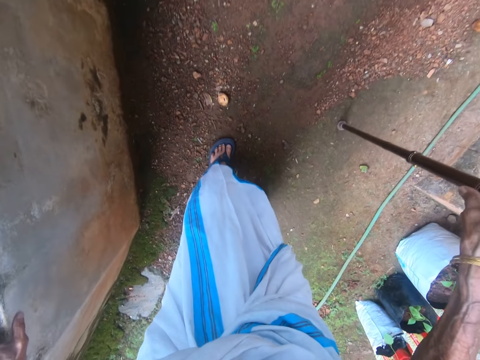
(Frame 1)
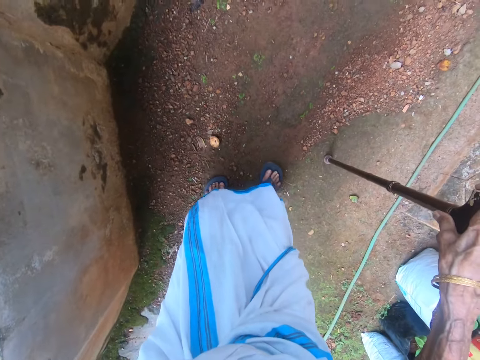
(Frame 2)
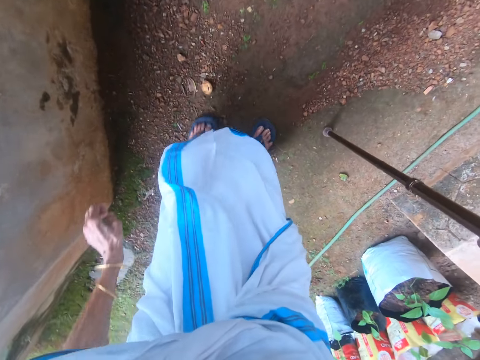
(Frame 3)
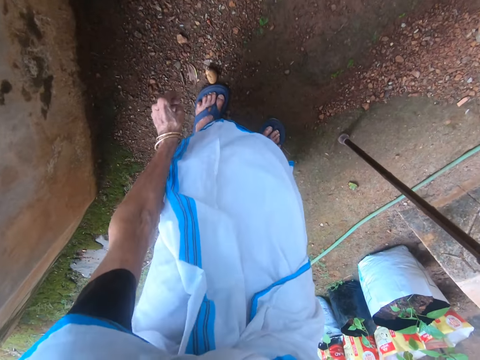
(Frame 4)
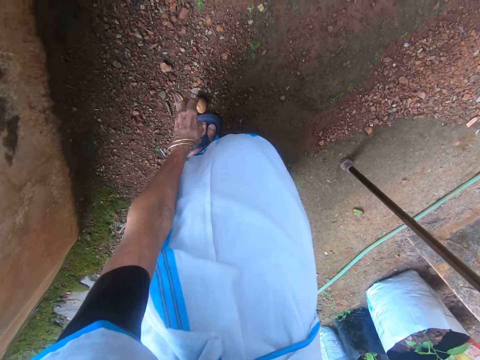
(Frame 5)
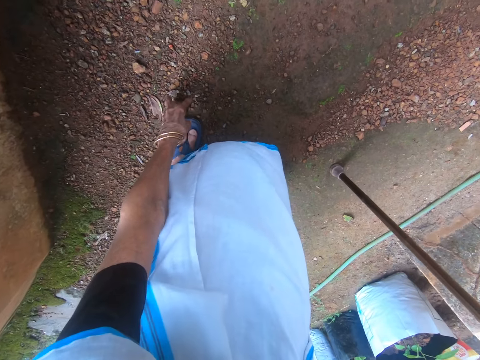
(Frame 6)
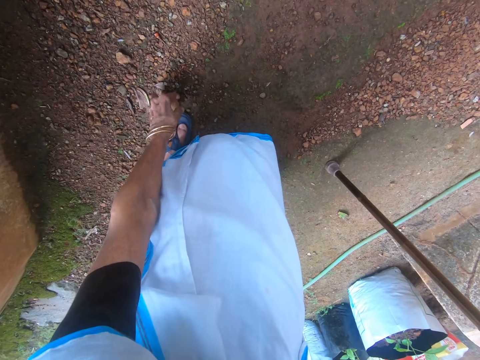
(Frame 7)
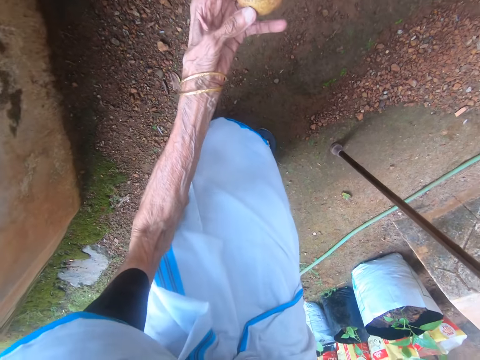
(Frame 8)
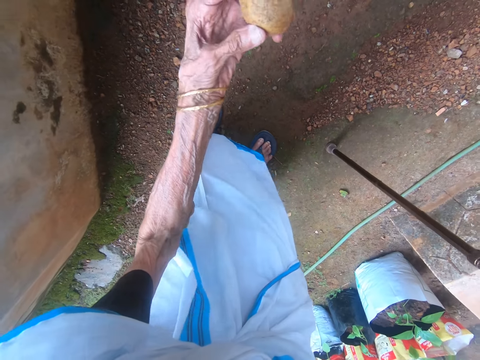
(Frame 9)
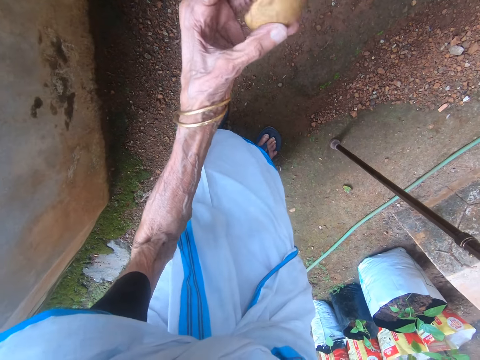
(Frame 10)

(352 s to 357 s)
The camera wearer walks around. They pick up a seed or stone on the ground.

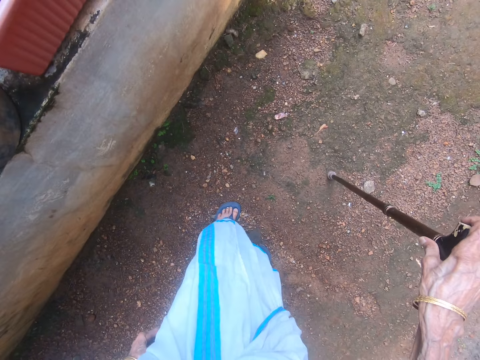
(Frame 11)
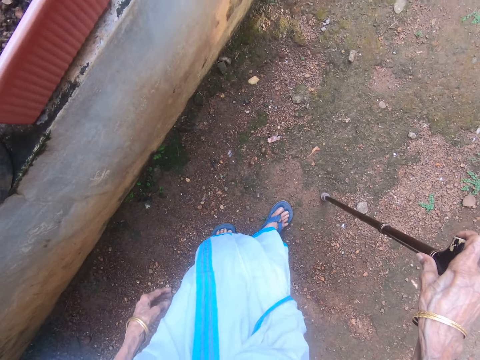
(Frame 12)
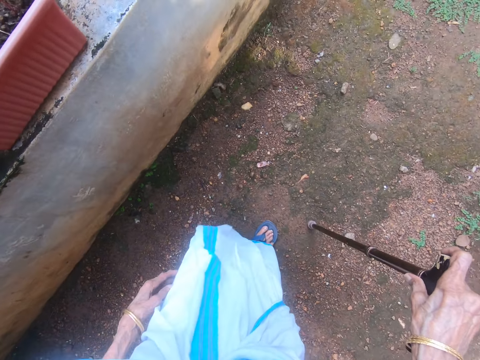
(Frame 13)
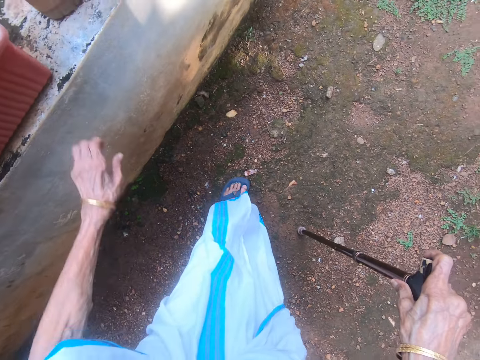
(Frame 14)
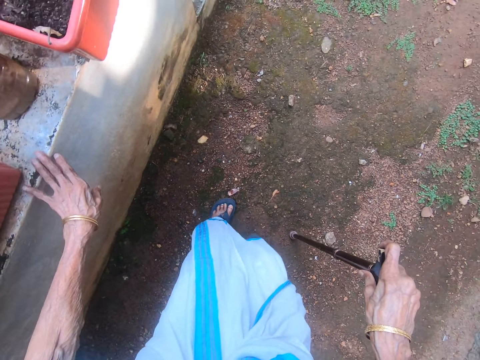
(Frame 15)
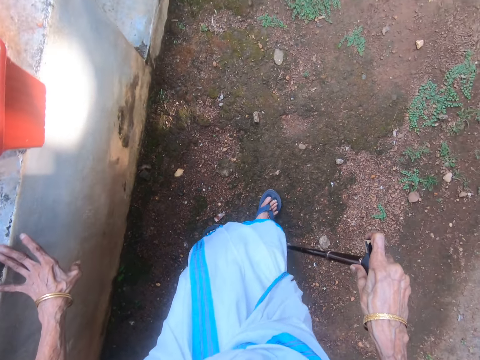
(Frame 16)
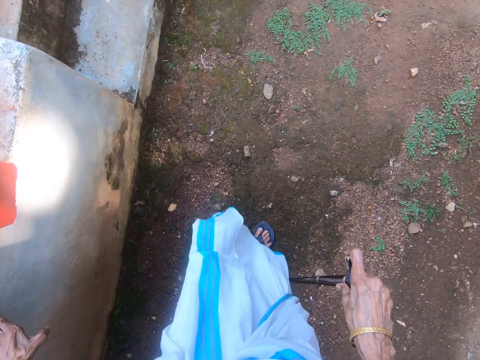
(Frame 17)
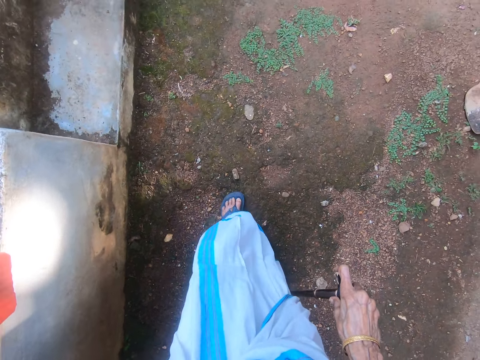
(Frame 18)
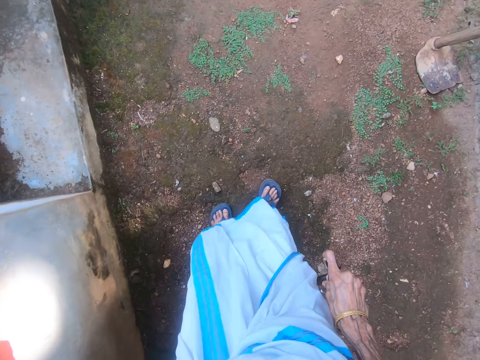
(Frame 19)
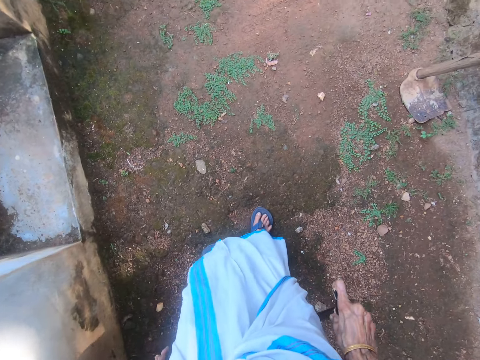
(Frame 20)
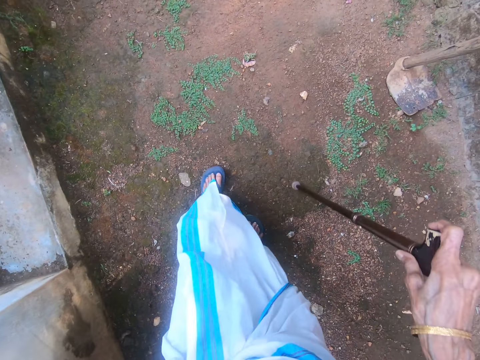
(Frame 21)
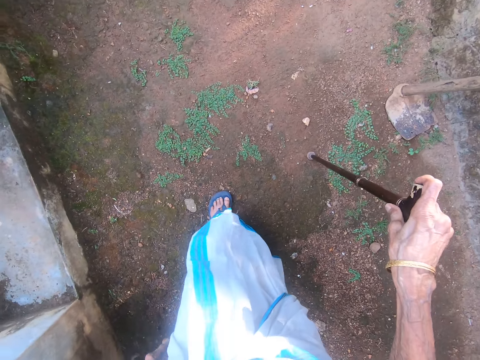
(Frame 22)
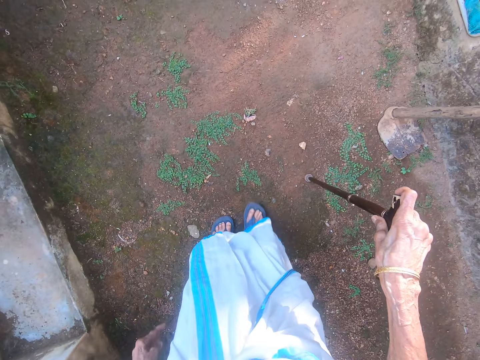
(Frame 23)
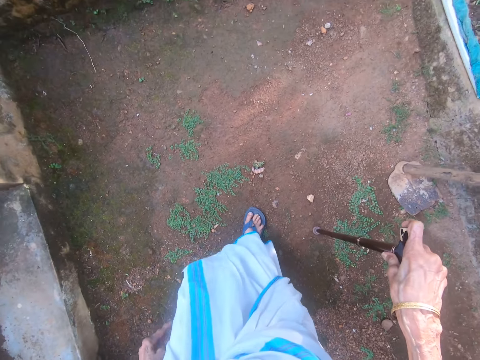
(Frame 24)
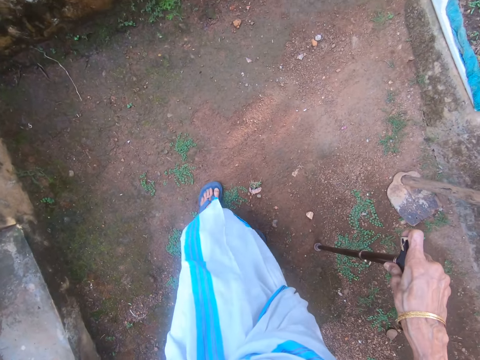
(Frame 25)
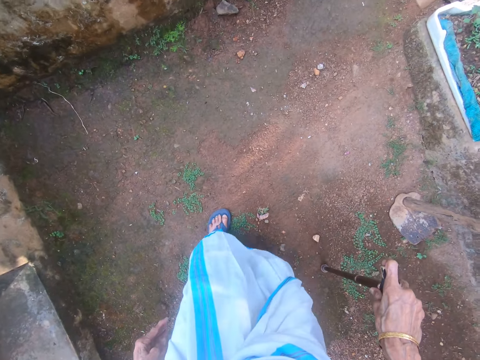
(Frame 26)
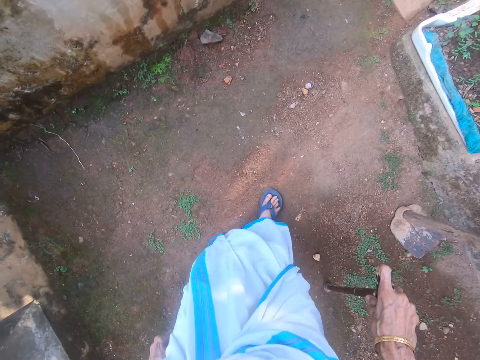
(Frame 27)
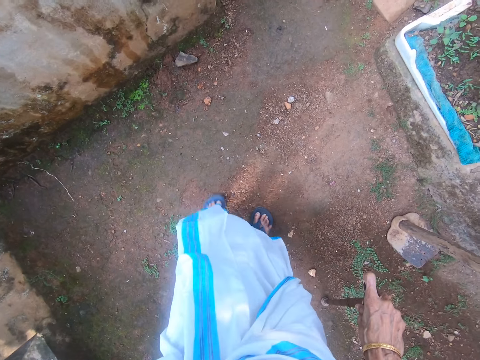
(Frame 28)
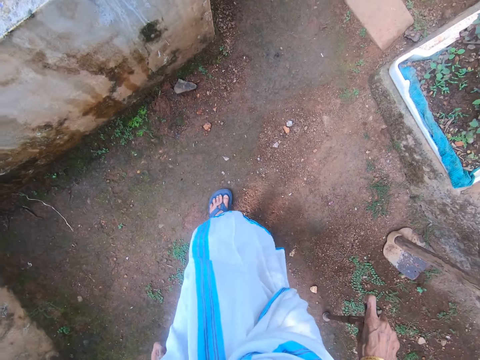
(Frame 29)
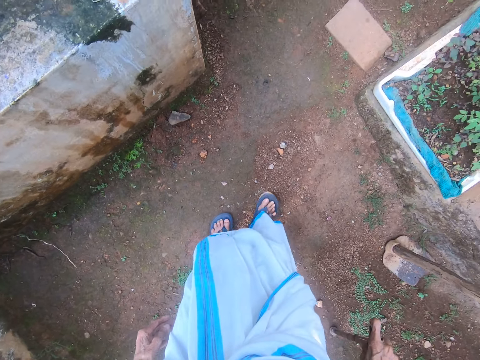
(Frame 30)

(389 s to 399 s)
The camera wearer holds the wall with her left hand. She walks around.

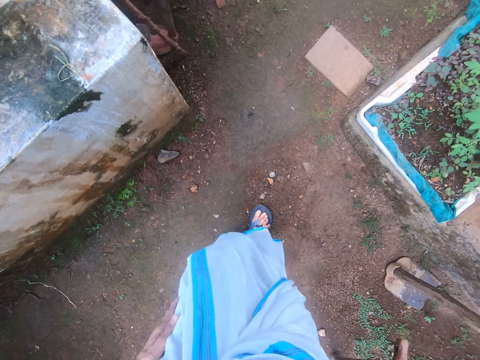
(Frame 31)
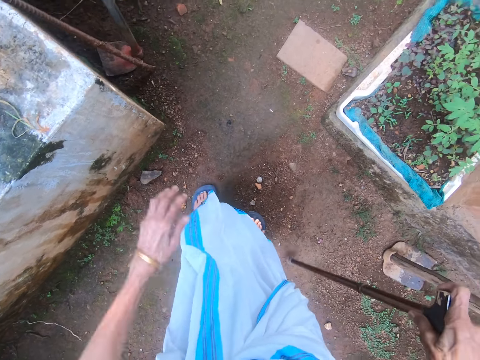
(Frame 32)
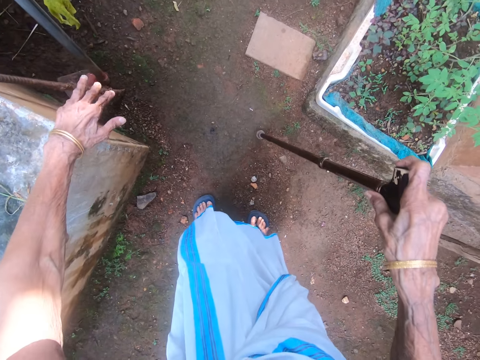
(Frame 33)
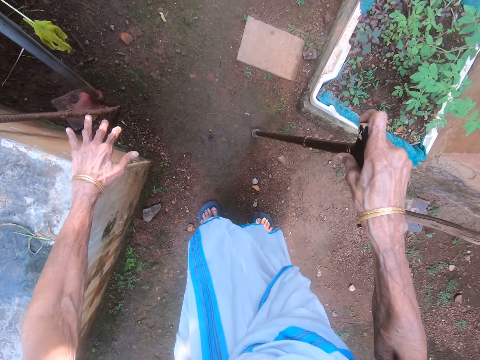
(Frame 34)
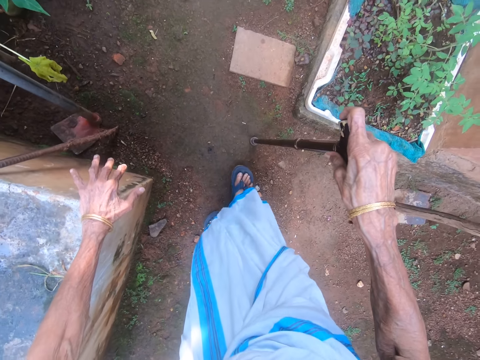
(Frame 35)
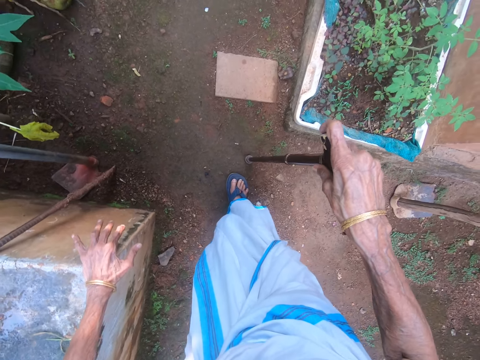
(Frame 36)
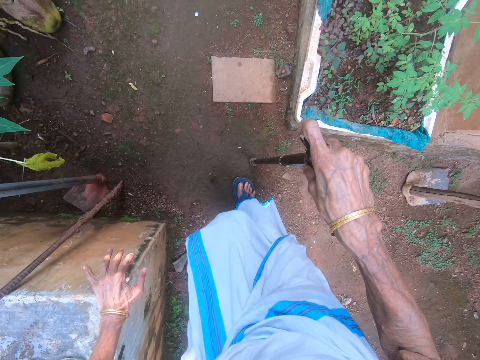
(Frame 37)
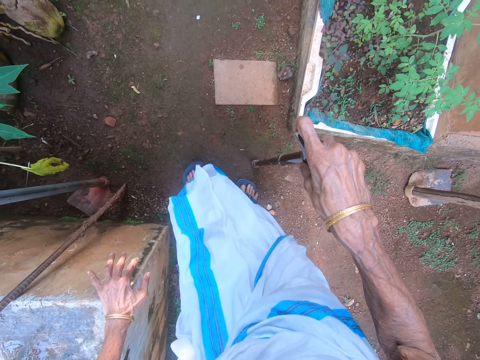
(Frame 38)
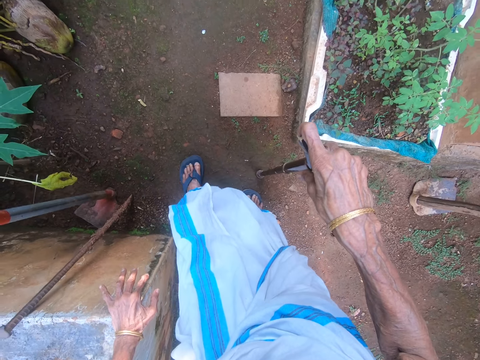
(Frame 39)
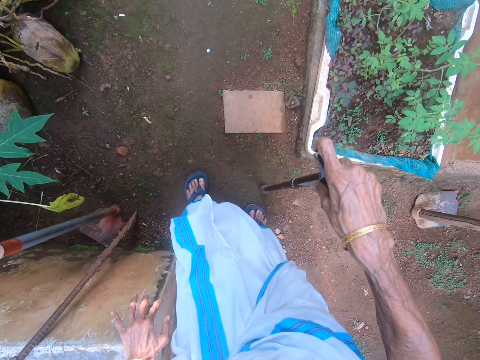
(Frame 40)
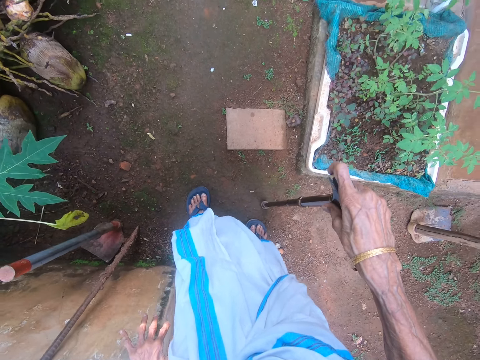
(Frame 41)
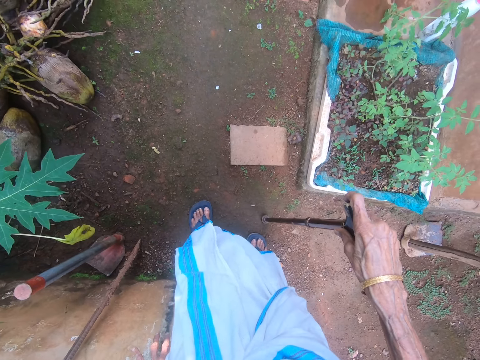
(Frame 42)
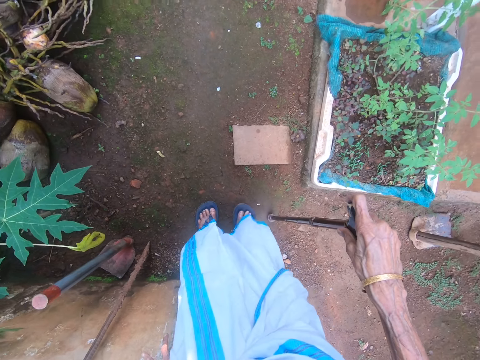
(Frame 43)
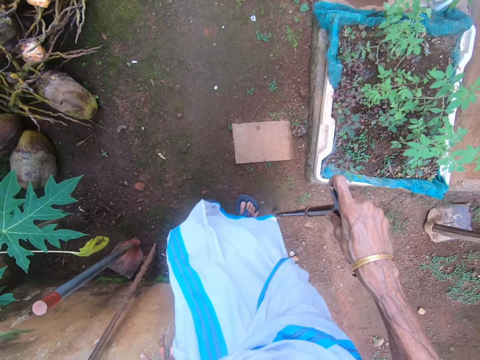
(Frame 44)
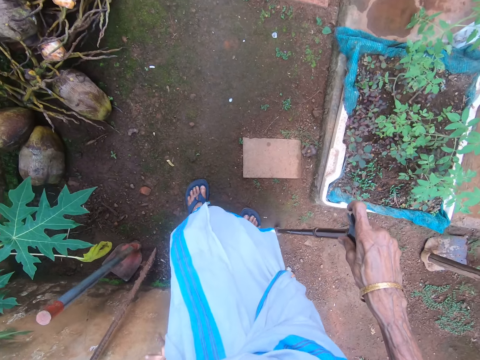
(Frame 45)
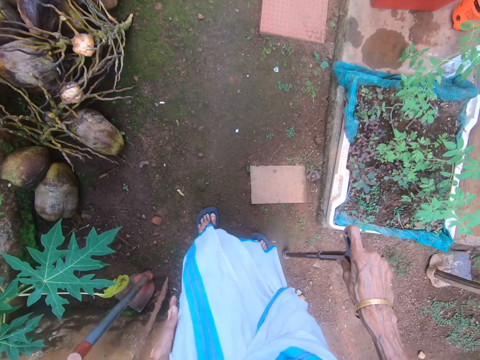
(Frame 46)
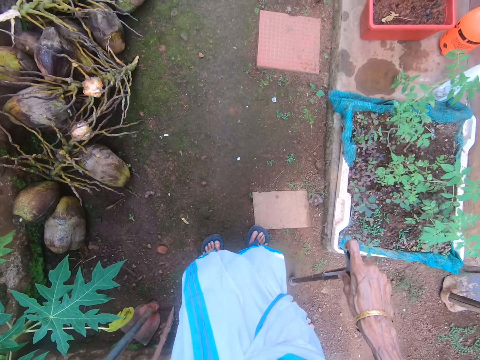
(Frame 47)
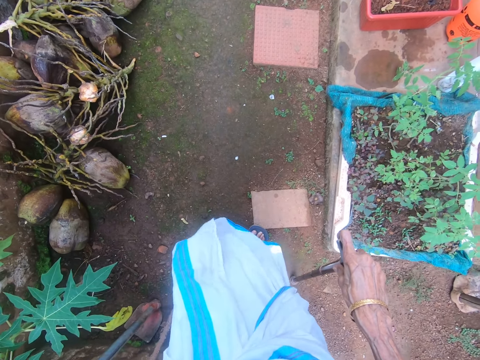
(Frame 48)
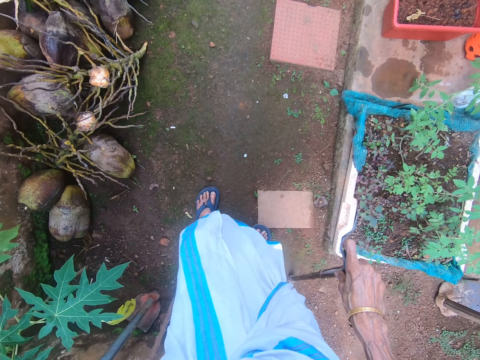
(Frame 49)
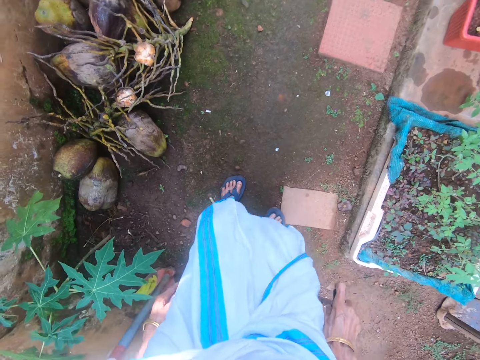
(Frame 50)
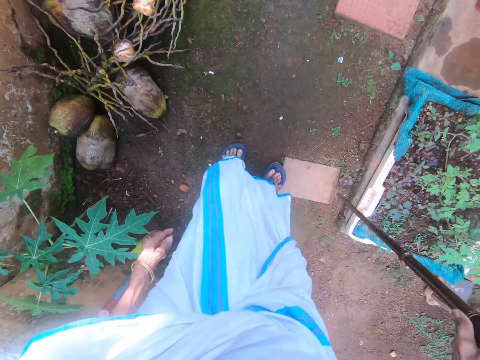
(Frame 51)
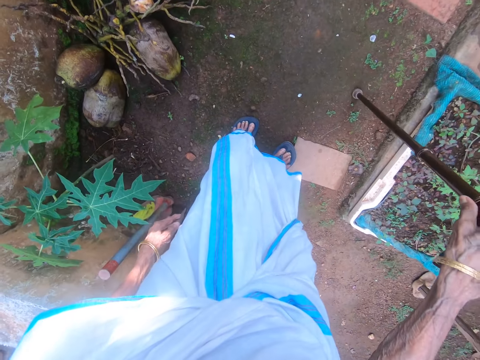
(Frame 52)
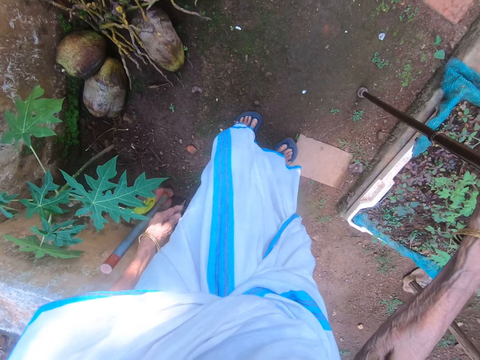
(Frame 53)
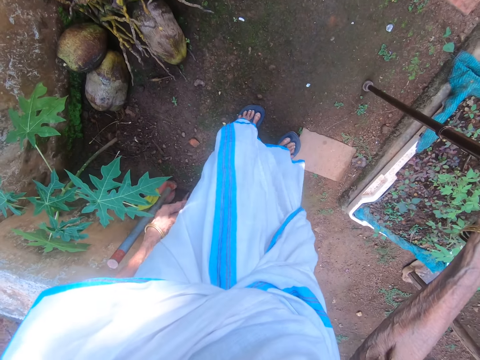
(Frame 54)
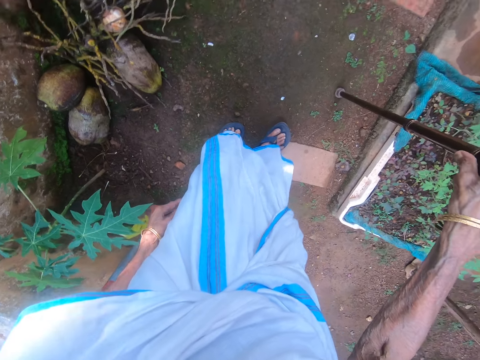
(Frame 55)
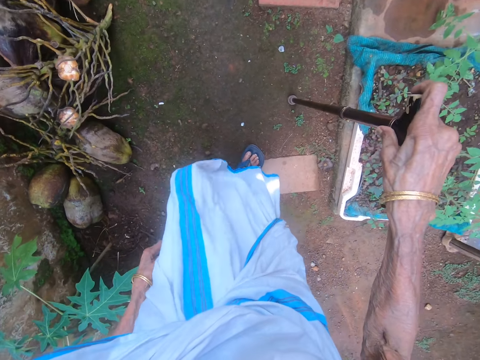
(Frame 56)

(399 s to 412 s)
The camera wearer holds a wall. They walk around. They stop around. They walk around. They stop around.
